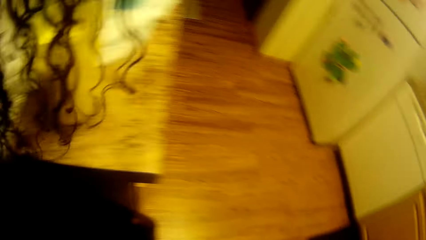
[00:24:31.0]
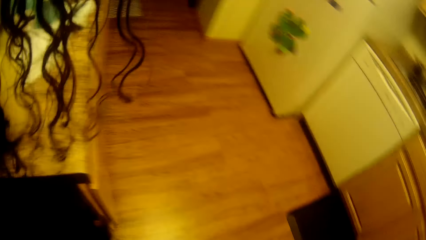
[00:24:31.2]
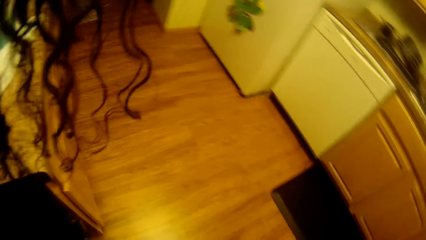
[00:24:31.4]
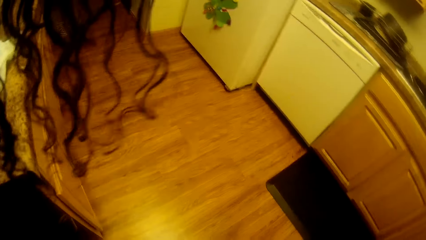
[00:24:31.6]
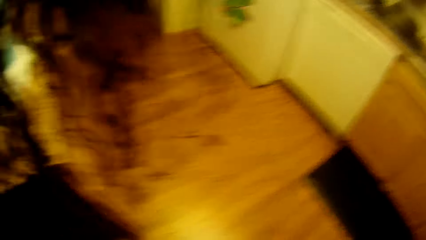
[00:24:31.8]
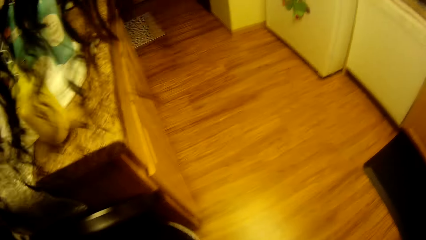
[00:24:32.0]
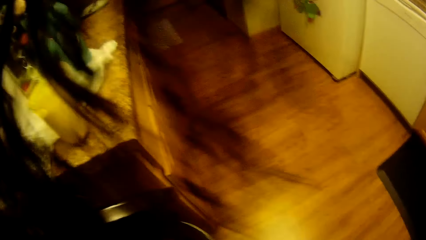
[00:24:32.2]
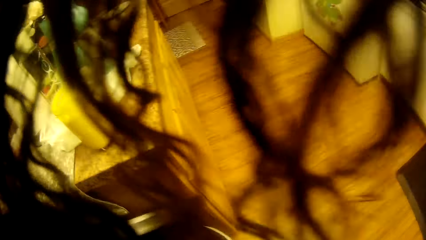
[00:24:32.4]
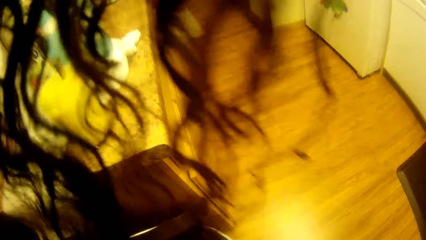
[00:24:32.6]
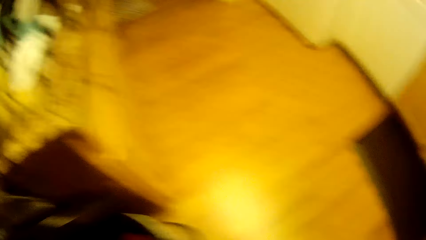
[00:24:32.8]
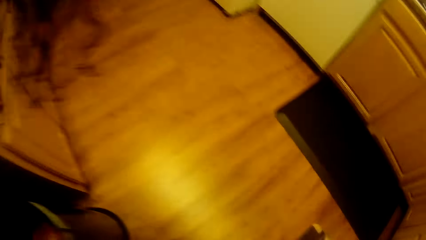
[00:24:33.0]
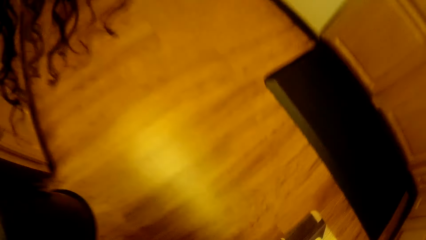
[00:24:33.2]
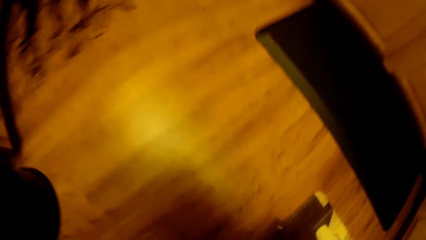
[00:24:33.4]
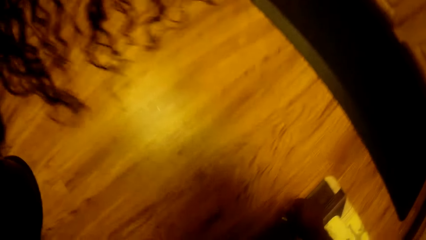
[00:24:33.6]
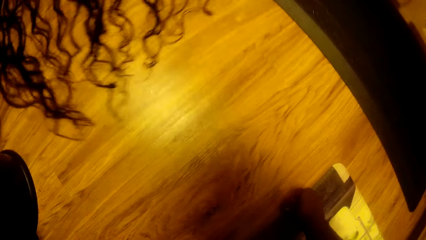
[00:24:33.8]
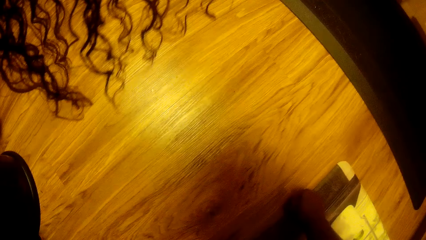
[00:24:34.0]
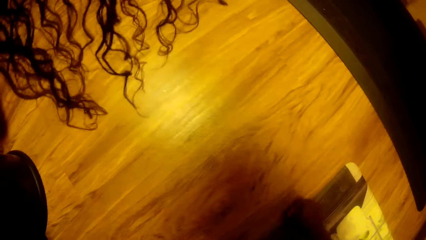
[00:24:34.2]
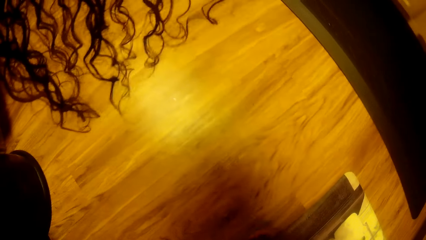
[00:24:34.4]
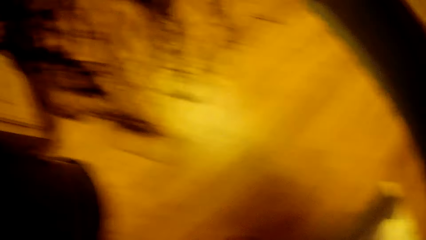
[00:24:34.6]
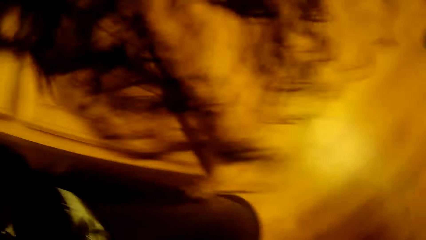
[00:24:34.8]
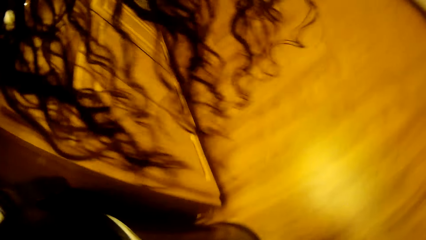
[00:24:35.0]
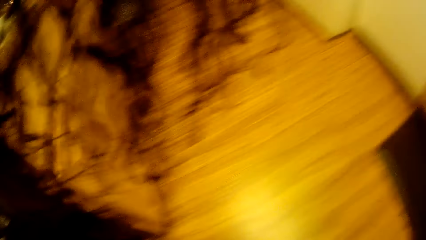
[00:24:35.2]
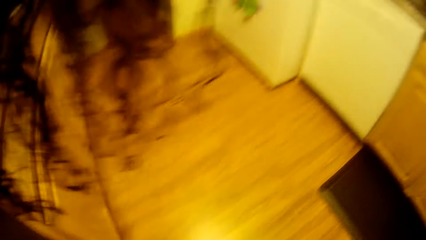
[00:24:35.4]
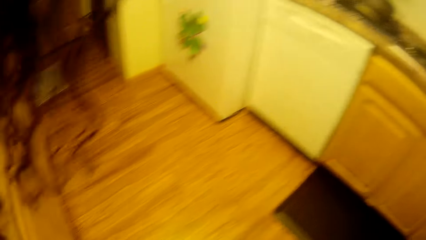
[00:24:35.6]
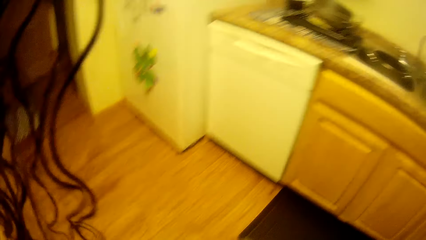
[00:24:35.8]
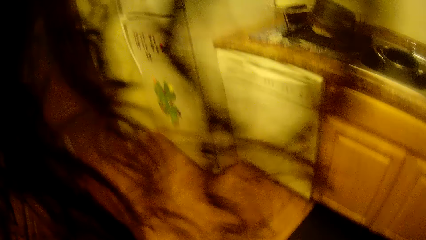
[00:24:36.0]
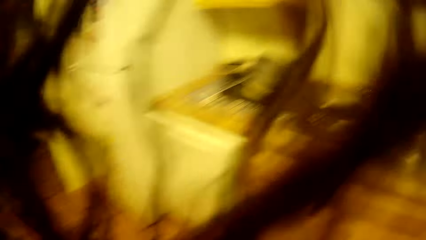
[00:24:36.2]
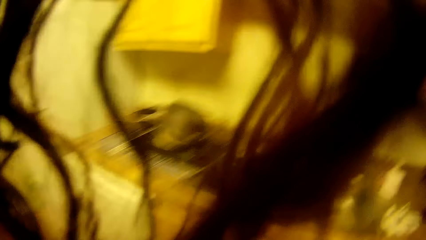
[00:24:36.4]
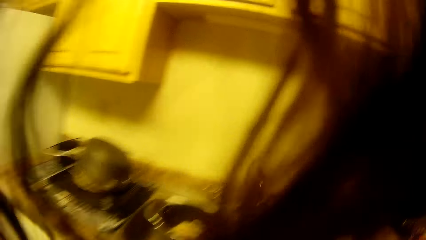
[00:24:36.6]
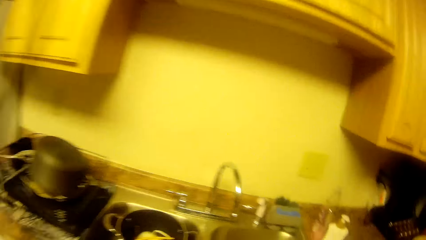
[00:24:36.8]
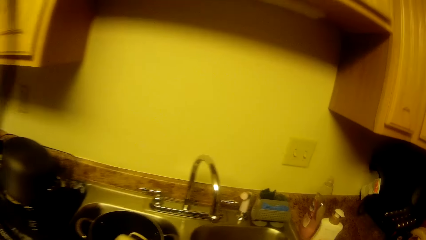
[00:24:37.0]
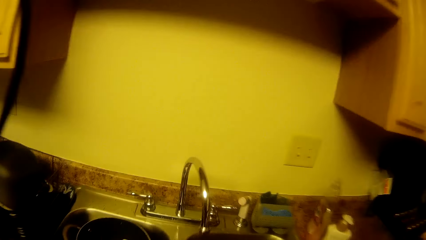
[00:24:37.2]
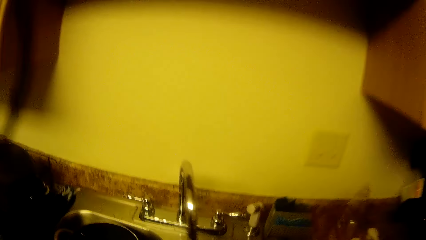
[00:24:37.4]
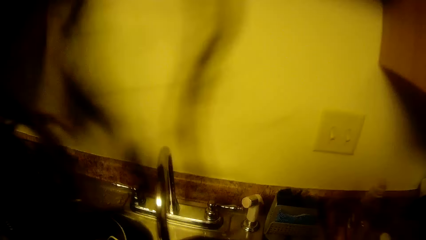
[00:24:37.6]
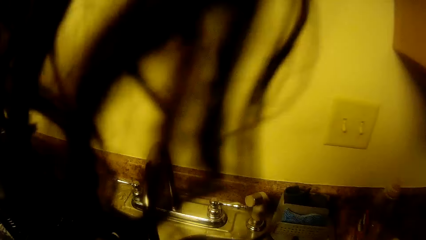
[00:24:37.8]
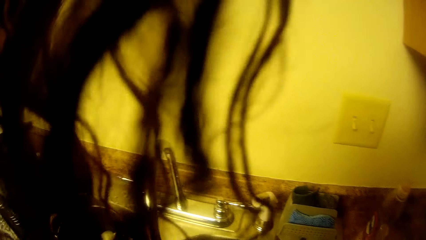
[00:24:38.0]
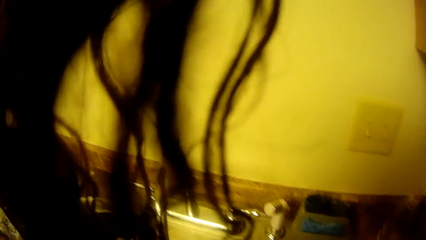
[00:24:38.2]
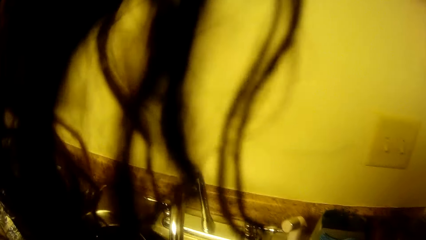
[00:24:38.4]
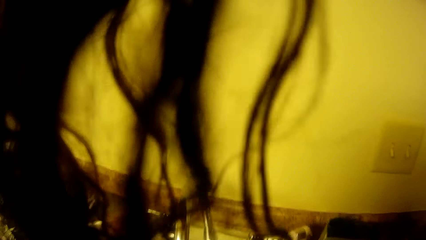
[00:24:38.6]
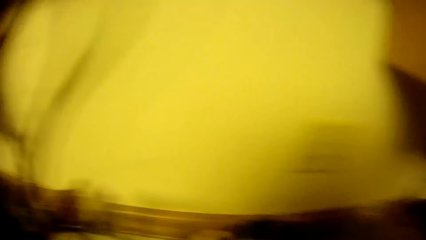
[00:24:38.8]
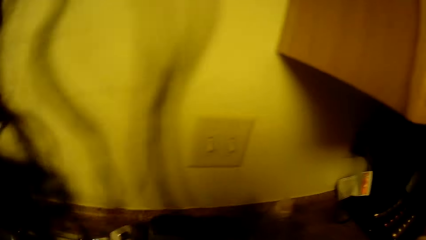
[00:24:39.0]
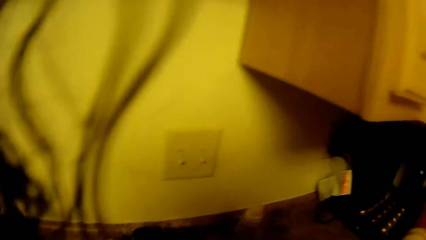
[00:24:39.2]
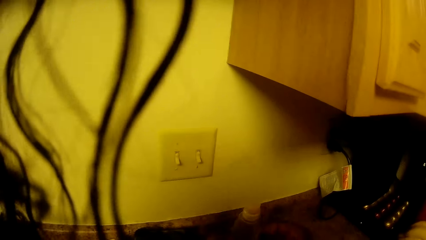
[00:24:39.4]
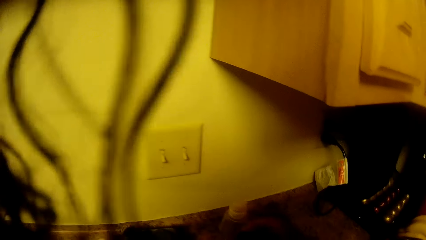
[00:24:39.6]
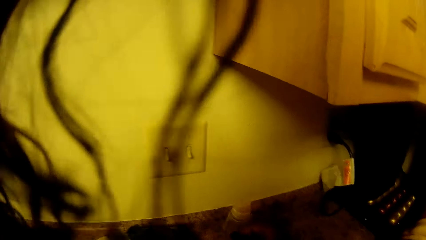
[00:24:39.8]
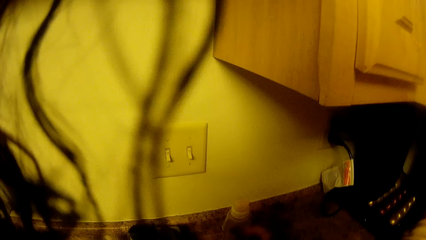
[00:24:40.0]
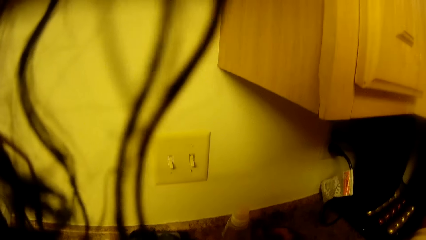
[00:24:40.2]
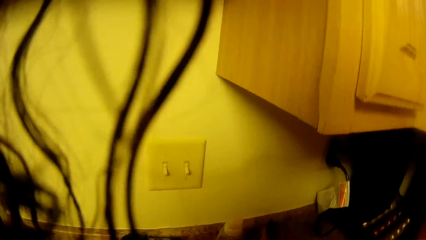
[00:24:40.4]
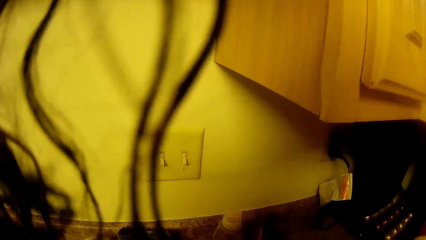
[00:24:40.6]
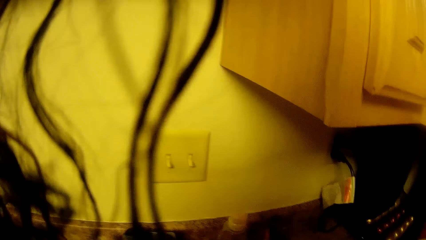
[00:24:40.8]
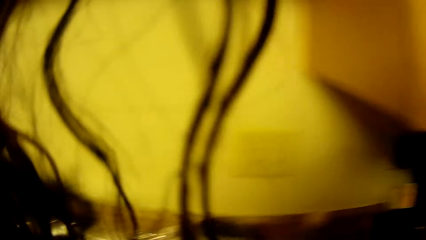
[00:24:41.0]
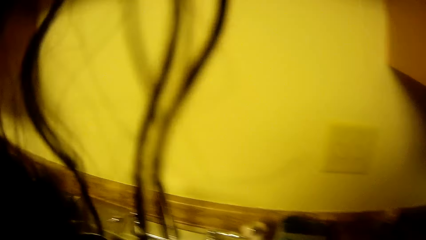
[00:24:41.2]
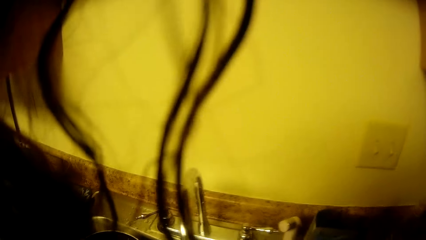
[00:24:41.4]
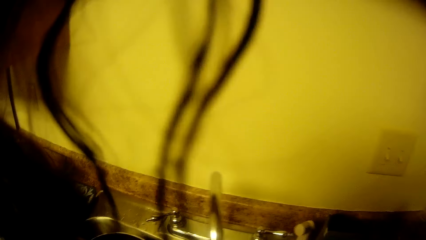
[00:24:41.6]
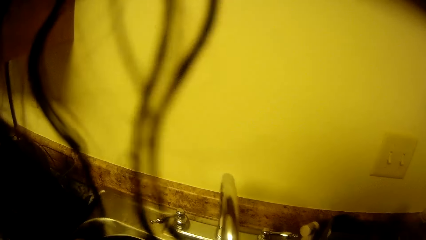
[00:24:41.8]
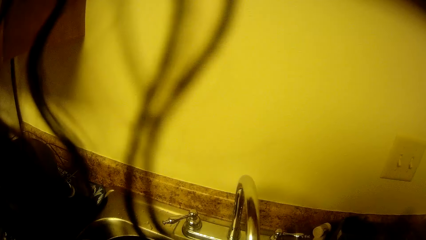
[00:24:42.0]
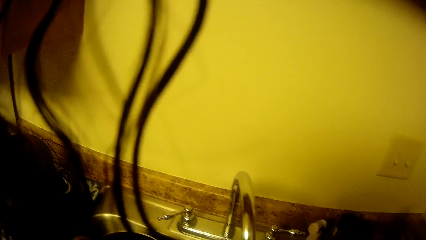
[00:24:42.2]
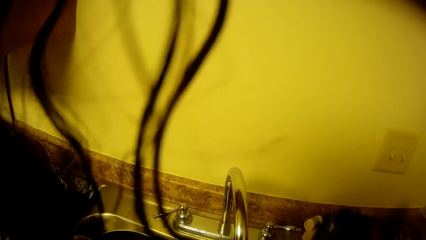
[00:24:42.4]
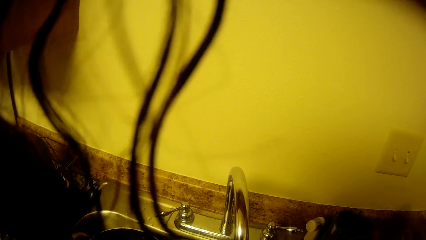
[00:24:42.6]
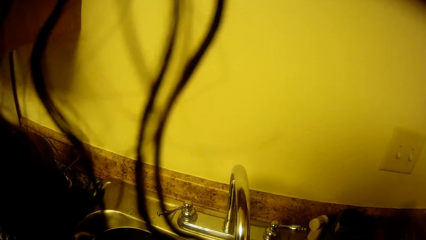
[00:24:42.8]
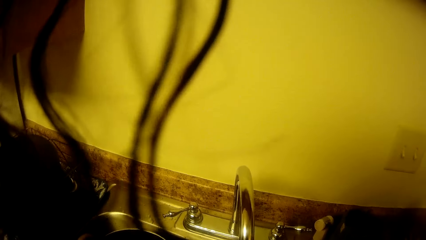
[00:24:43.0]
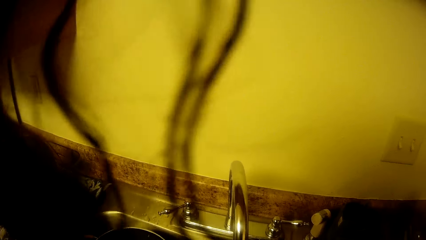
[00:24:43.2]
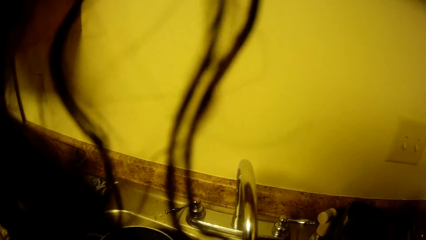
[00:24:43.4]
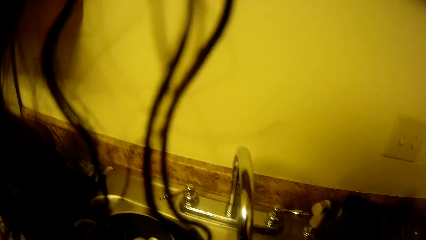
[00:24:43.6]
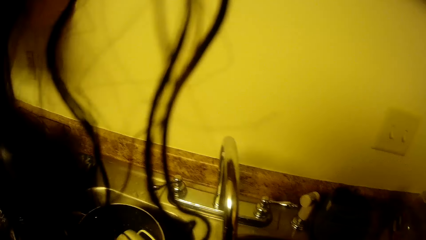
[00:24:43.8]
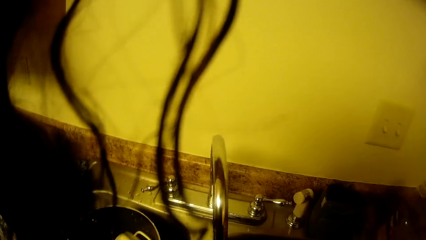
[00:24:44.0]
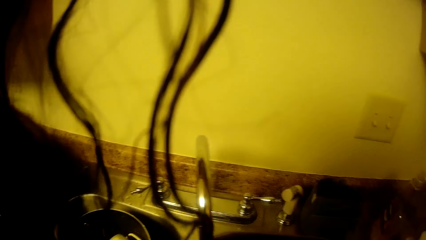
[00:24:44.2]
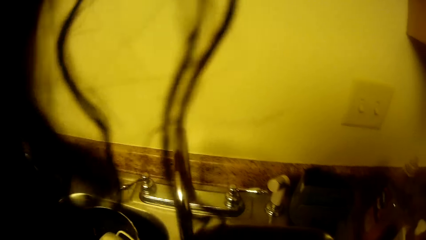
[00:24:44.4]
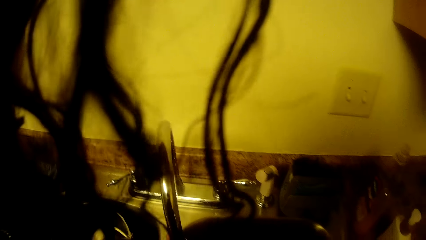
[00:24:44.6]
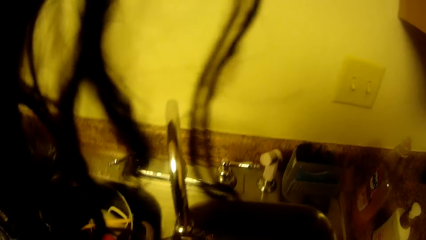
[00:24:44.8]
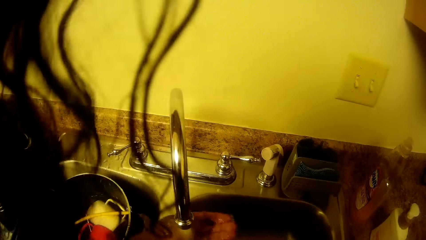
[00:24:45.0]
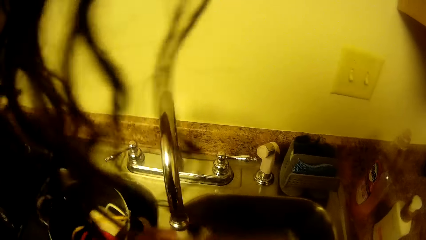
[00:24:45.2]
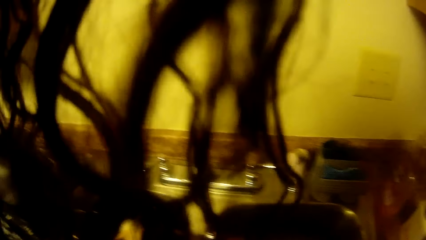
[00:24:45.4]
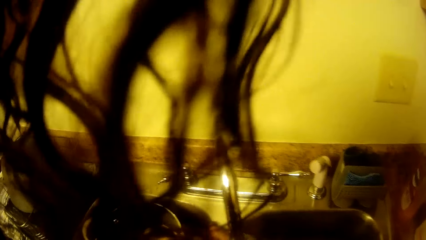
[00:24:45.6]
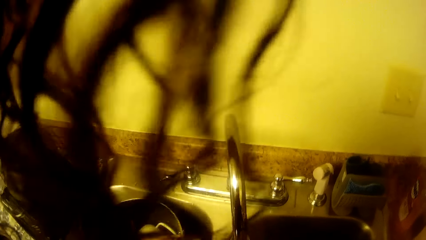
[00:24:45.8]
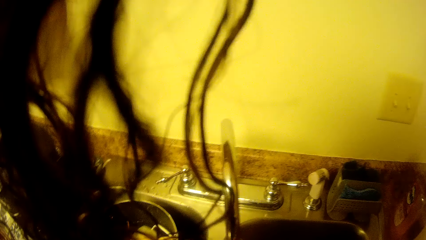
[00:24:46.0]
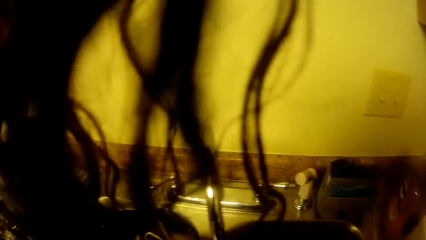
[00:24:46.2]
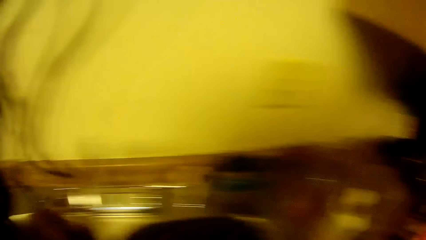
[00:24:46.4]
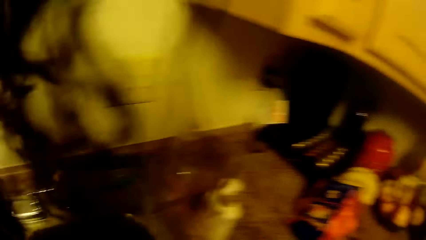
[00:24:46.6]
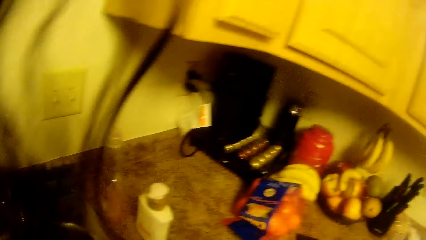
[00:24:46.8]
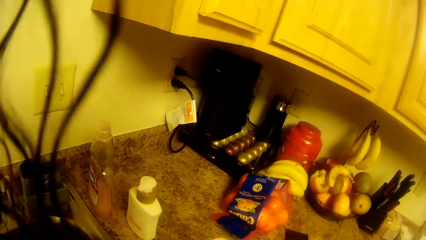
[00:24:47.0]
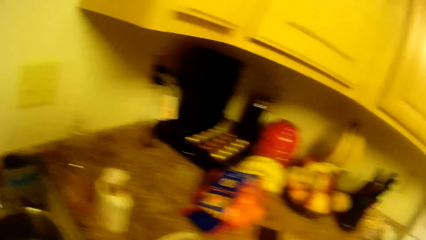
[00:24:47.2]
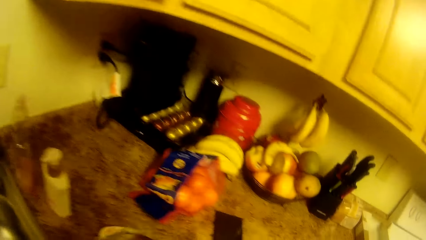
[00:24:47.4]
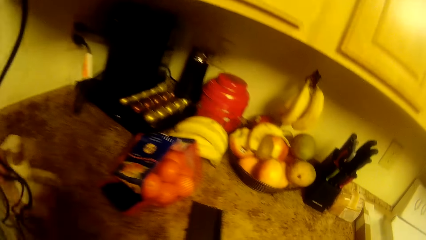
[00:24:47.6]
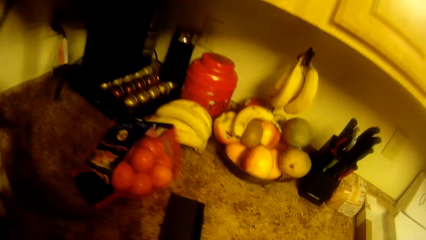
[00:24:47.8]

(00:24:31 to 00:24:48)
The camera wearer picks dirt on the floor with her right hand. She stands on the floor. She throws the dirt in the waste bin with her right hand. She walks on the floor. She wipes the countertop with a kitchen towel. She turns on the sink tap with her left hand. She picks a sponge on the cabinet with her right hand. She stands on the floor. She rinses a plate in the sink.
